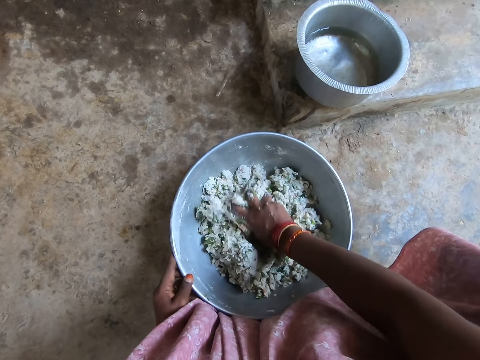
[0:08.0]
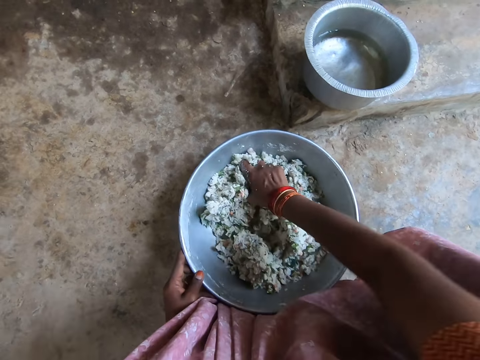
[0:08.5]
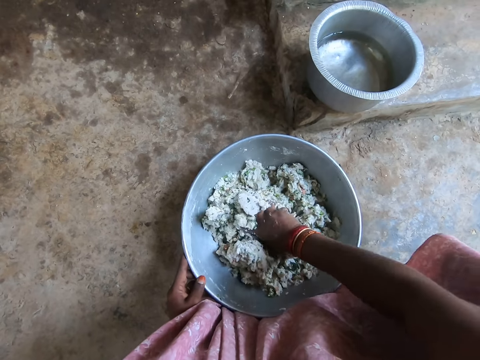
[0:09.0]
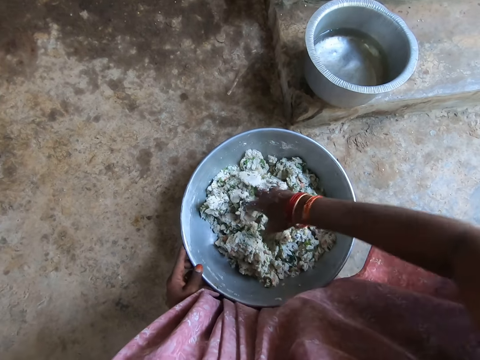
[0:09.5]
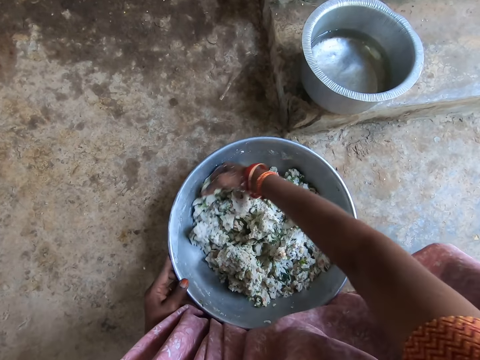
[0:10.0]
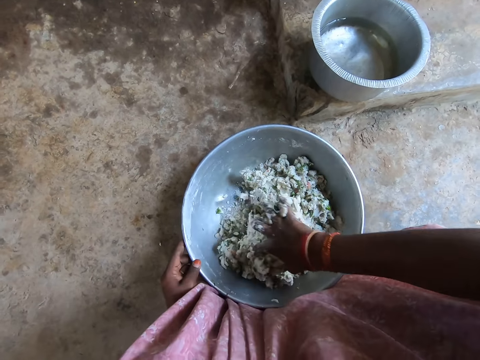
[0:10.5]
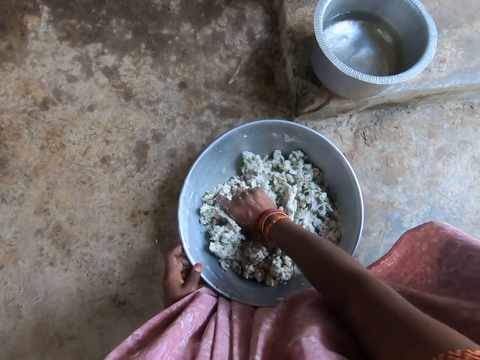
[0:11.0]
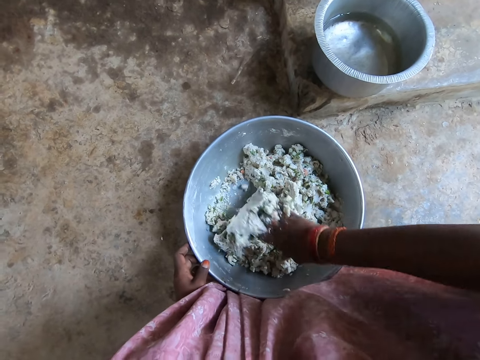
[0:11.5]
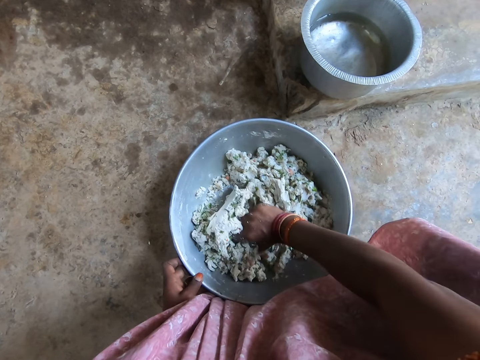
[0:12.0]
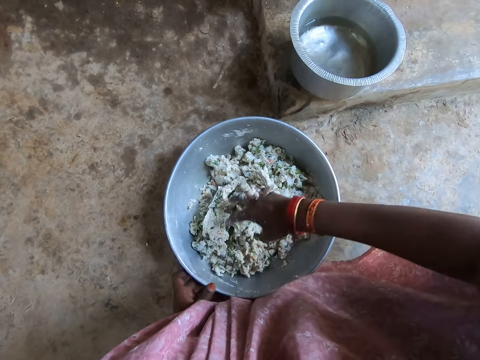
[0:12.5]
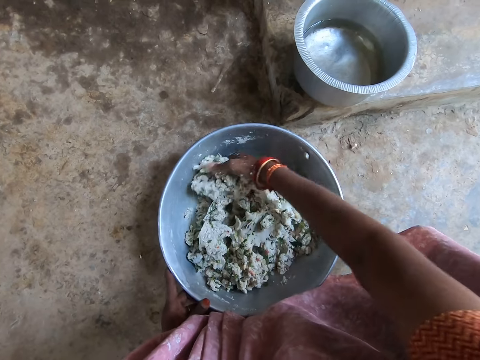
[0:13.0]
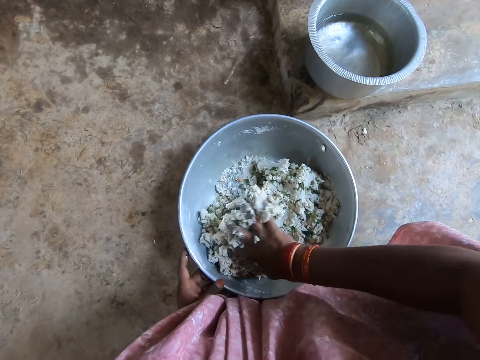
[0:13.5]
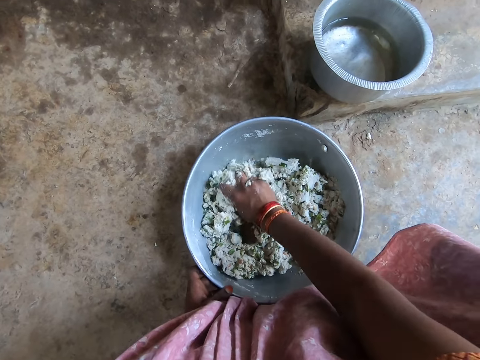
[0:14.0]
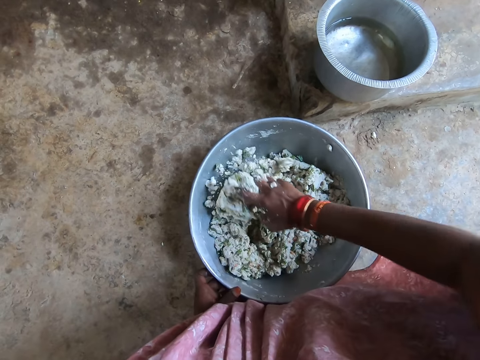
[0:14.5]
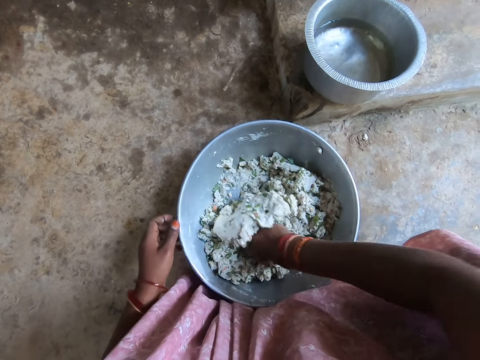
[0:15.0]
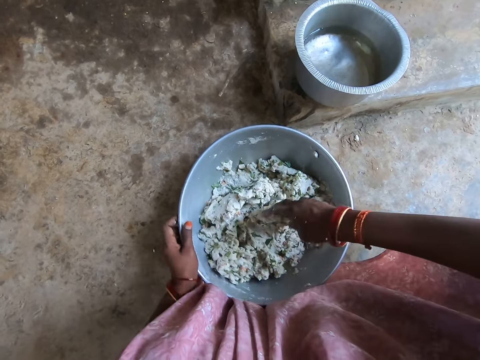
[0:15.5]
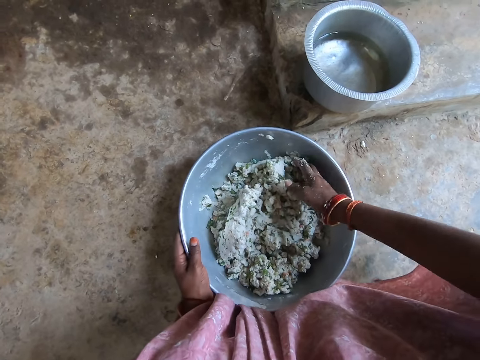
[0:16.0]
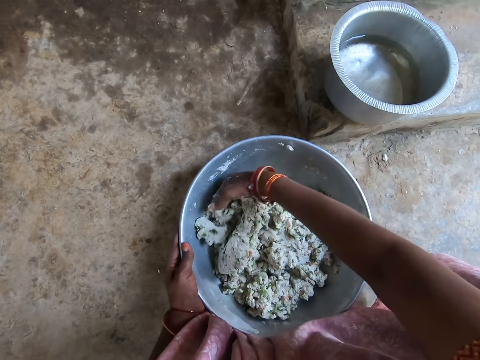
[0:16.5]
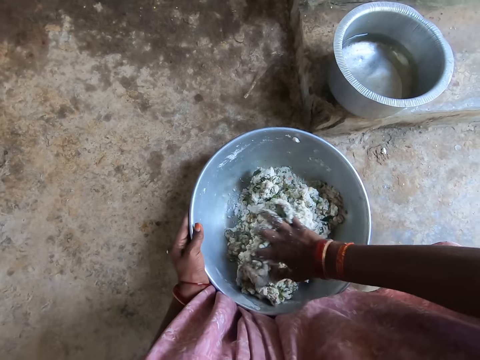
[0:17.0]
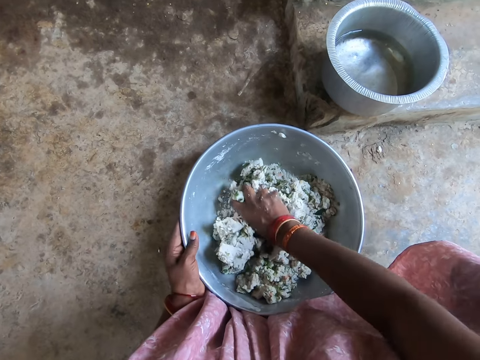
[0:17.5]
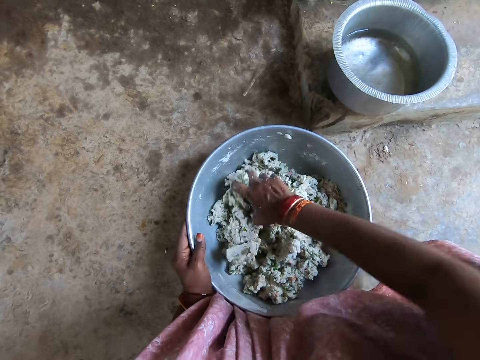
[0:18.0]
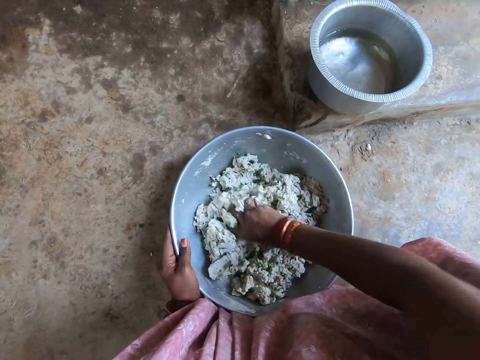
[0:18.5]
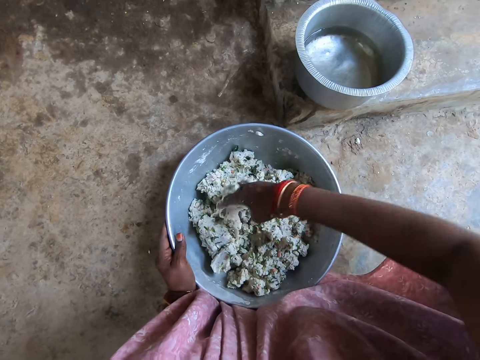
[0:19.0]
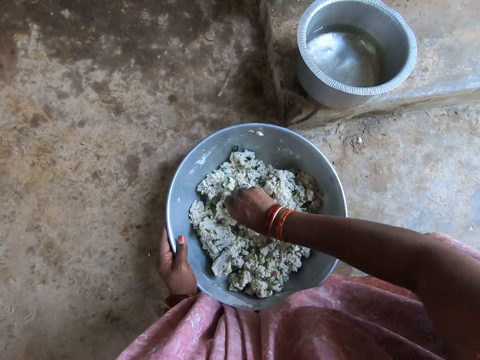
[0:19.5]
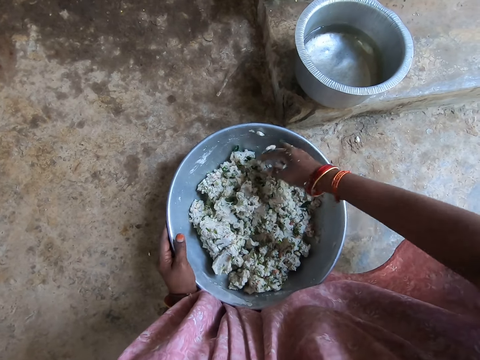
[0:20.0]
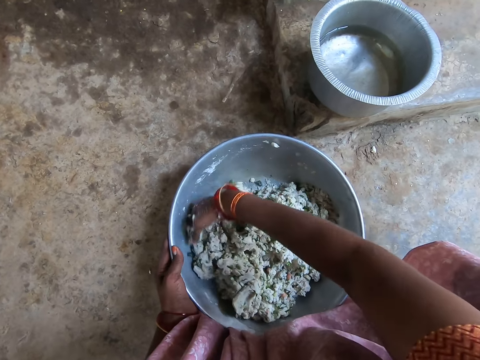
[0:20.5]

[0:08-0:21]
The camera wearer kneads the dough. They knead the dough repeatedly. They turn the bowl. They mix something. They knead the dough again.

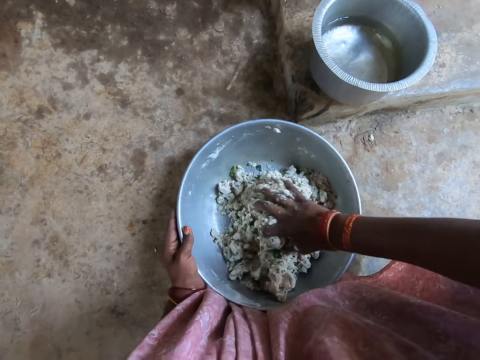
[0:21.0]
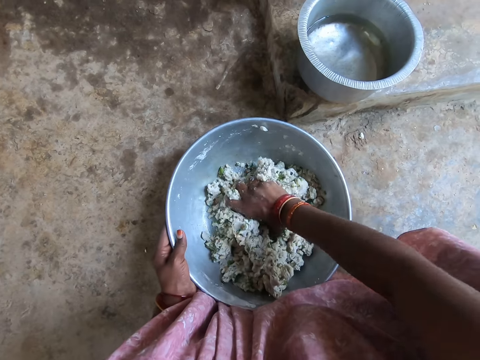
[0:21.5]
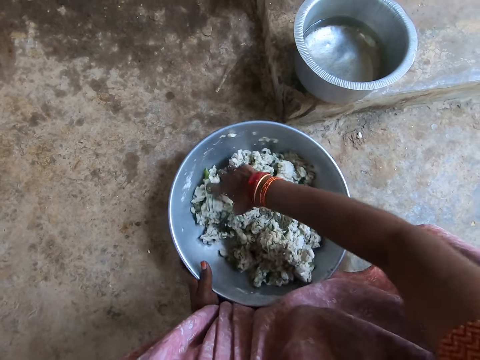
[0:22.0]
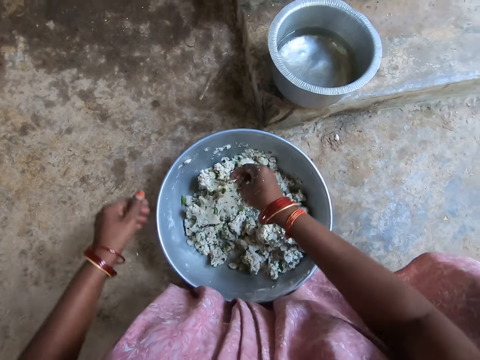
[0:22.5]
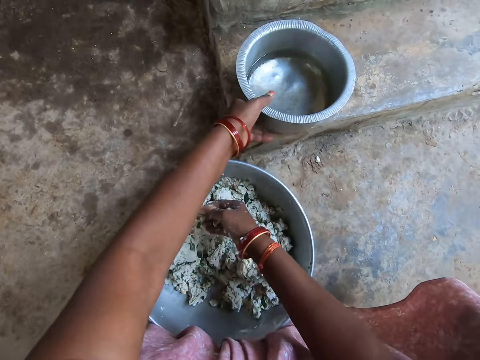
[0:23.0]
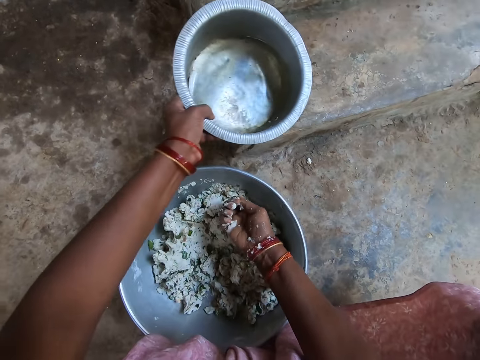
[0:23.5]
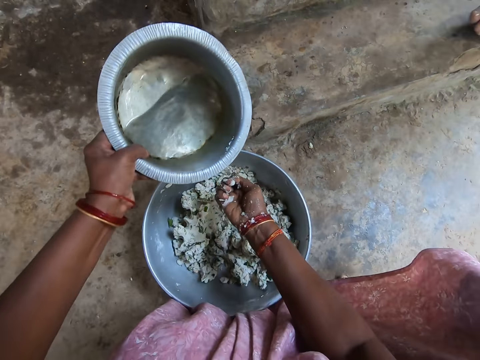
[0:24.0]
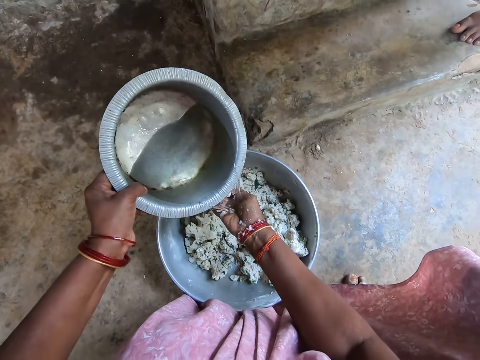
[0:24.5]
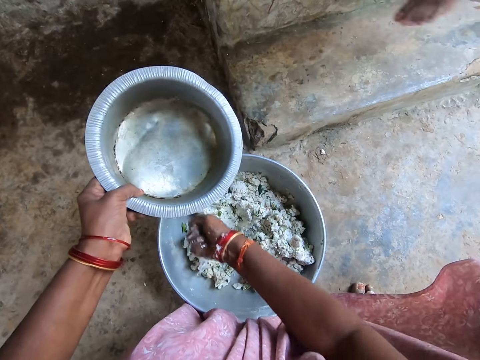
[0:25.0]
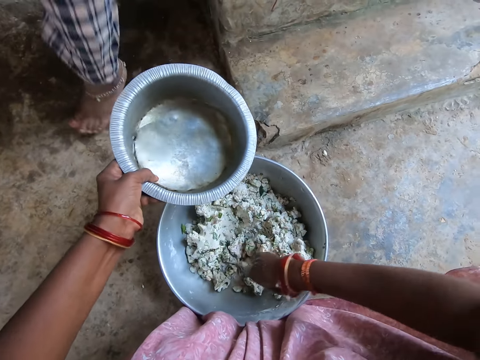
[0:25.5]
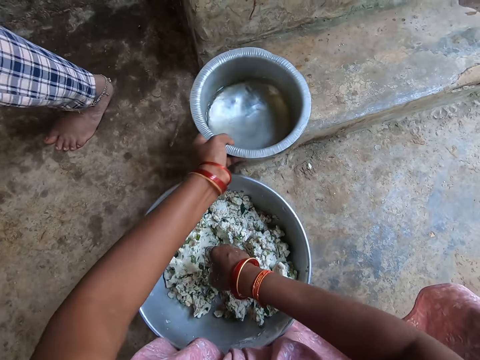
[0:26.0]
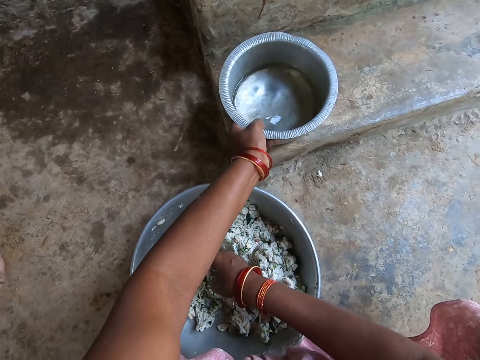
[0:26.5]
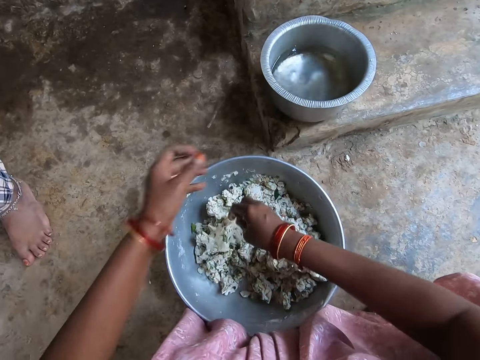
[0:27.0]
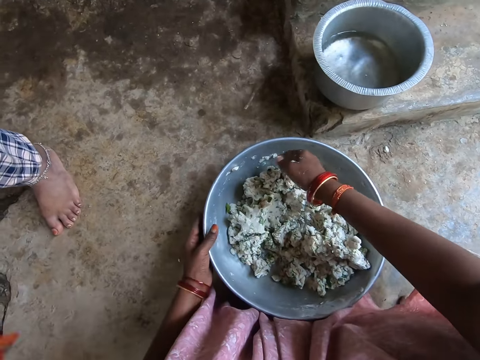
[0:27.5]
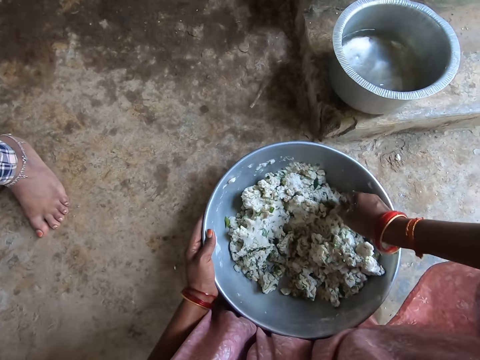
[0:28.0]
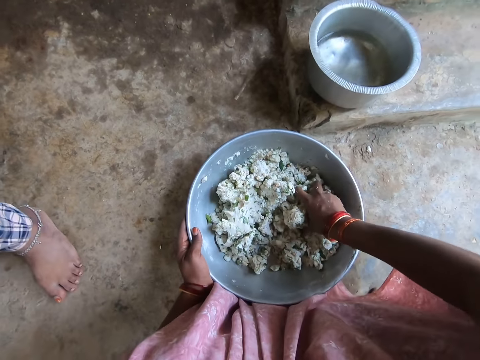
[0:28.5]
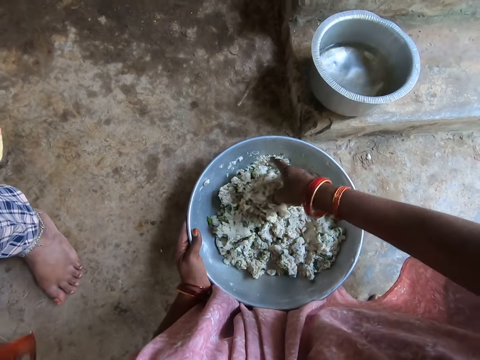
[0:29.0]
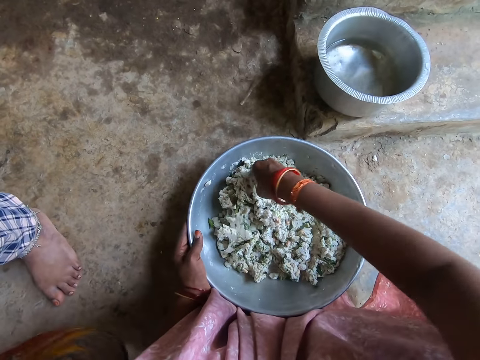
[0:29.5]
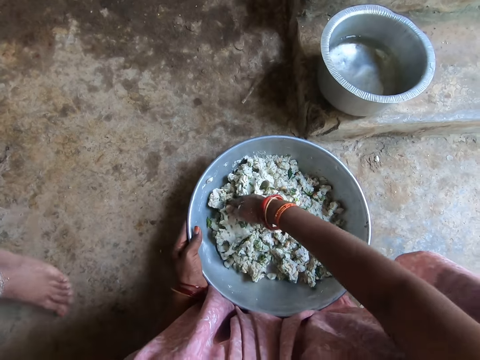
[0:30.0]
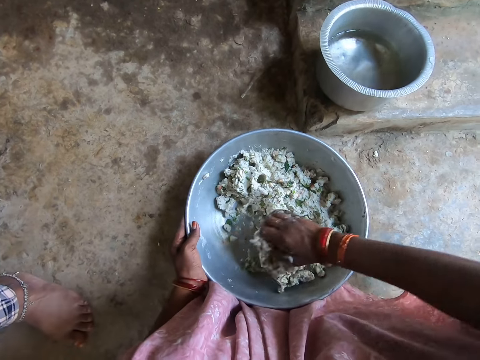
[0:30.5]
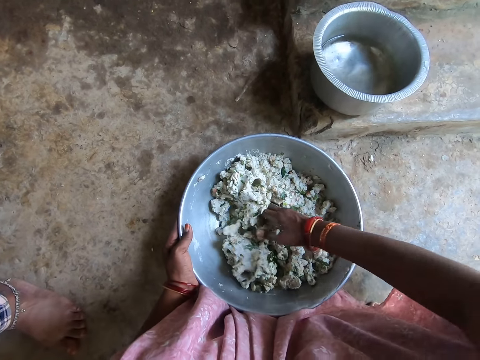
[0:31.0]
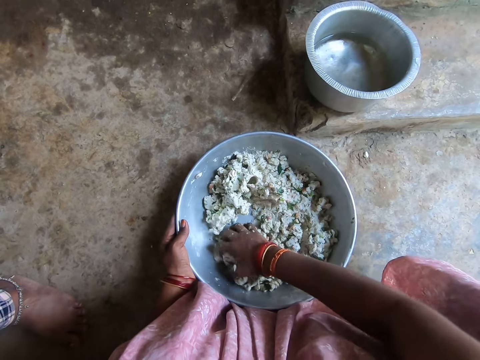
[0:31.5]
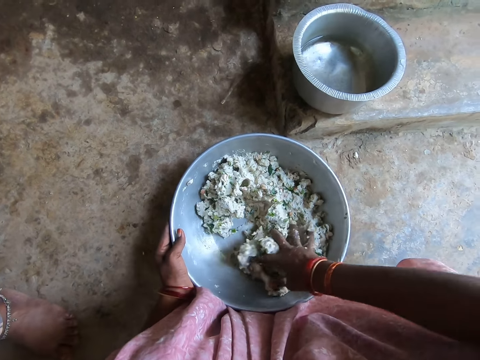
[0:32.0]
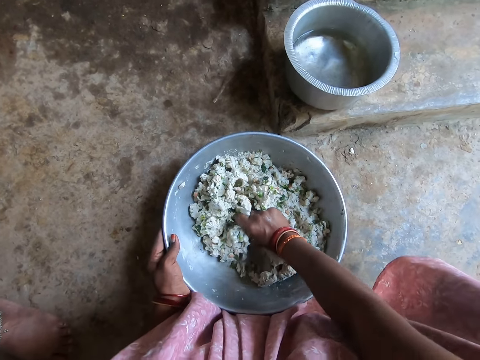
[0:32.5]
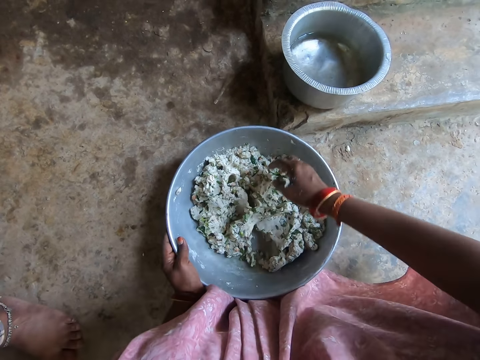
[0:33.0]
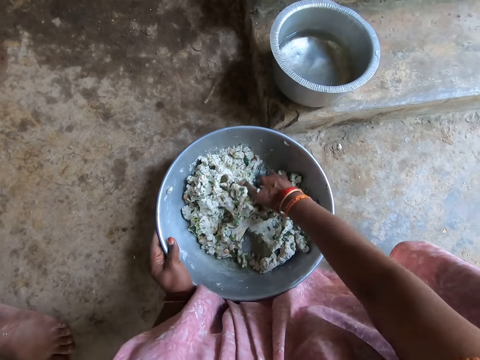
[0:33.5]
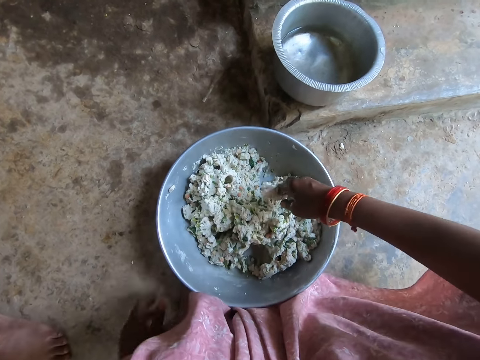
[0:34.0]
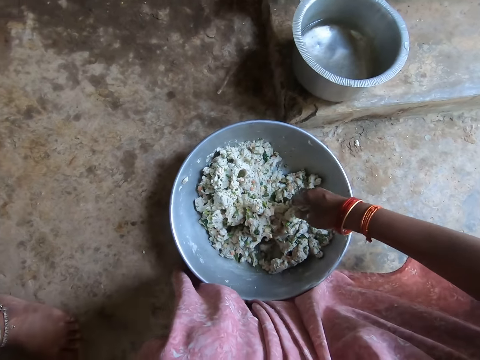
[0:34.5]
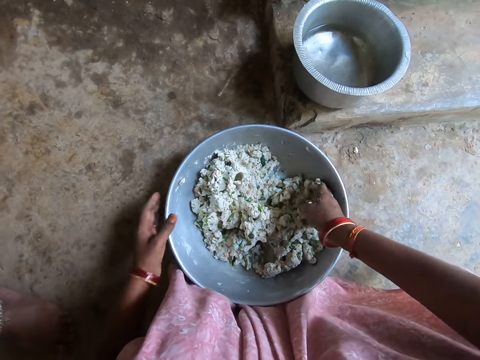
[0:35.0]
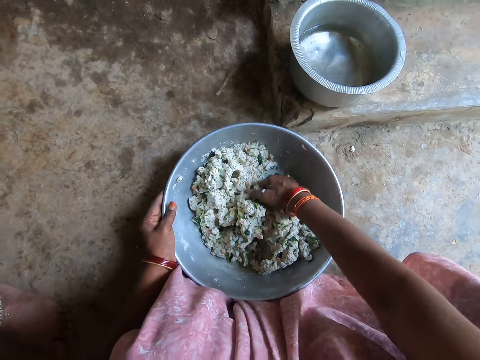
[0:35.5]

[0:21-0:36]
The camera wearer kneads the dough. They pick a cooking pot of water. They add water in the dough. They put the pot on the floor. They mix something. They knead the dough. They knead the dough again. They look at something.
